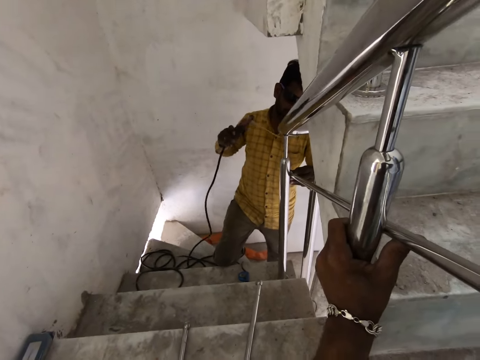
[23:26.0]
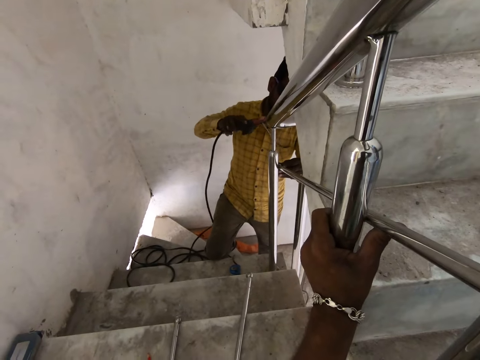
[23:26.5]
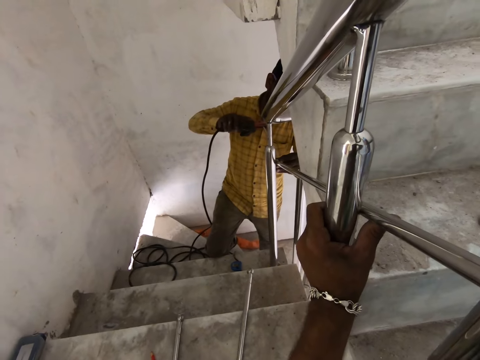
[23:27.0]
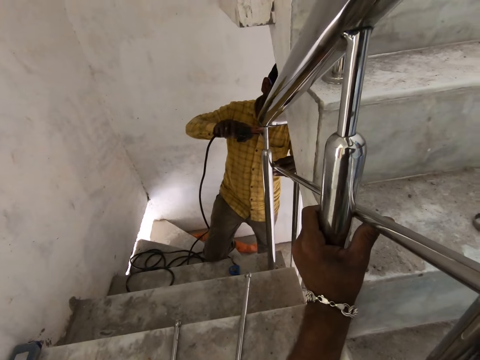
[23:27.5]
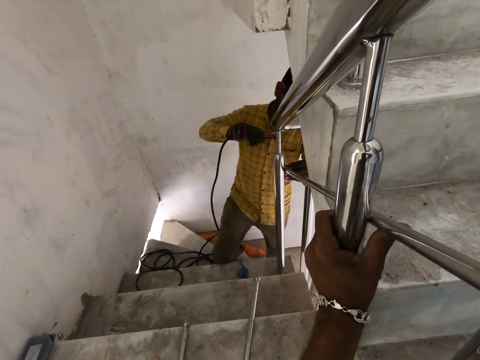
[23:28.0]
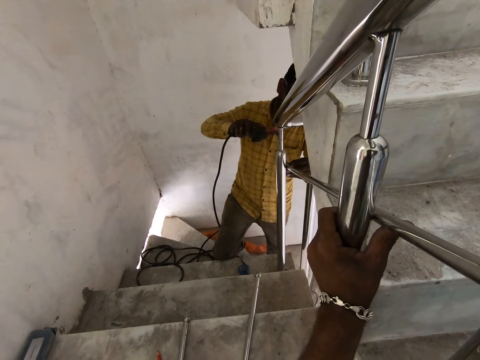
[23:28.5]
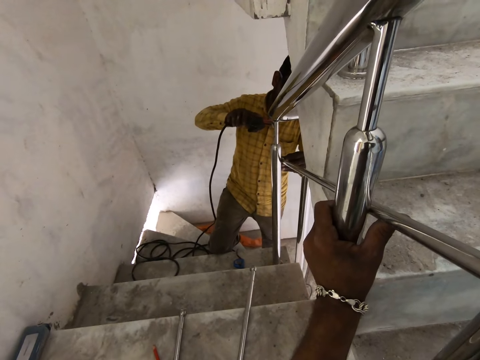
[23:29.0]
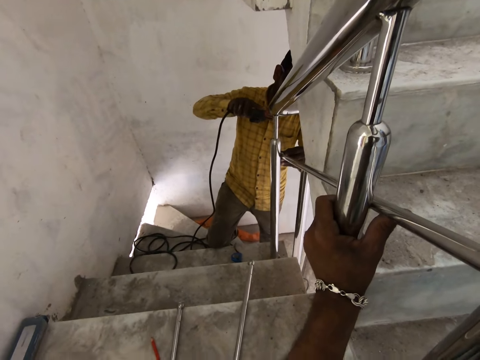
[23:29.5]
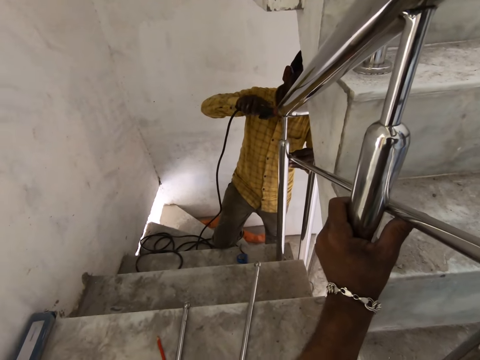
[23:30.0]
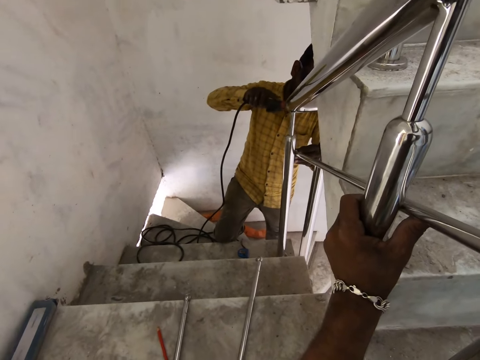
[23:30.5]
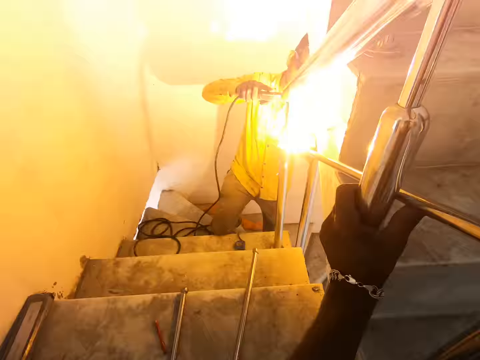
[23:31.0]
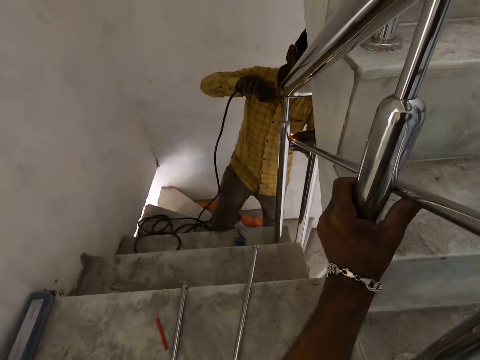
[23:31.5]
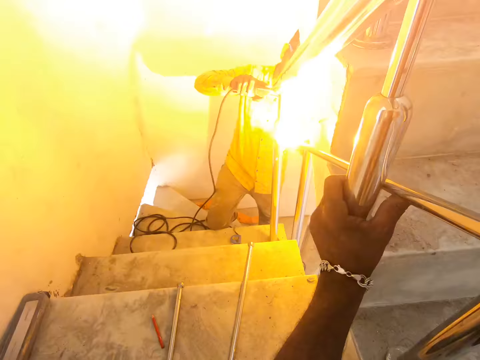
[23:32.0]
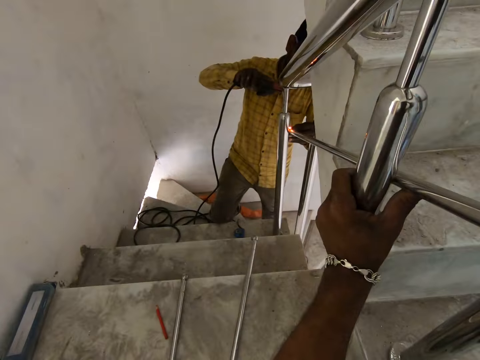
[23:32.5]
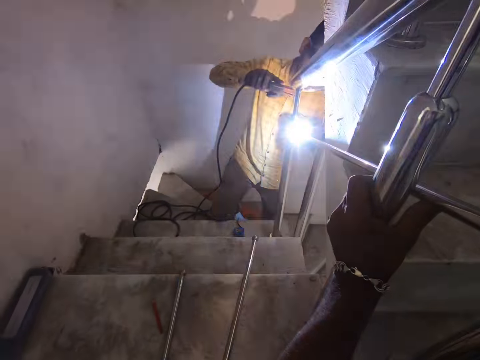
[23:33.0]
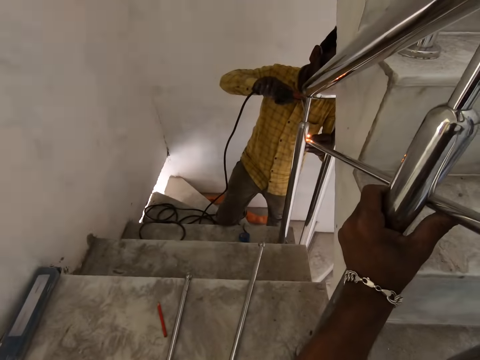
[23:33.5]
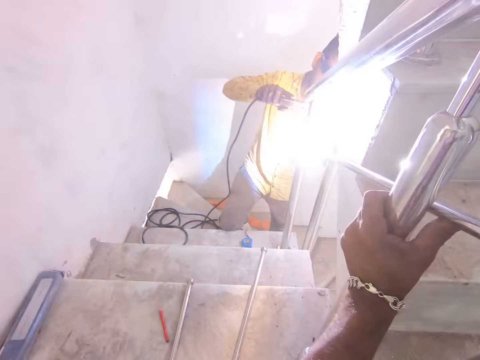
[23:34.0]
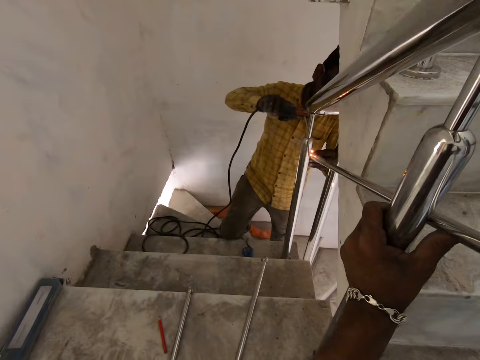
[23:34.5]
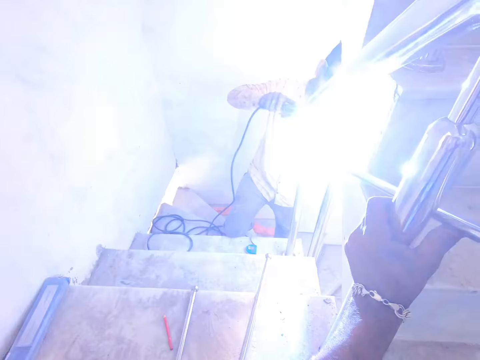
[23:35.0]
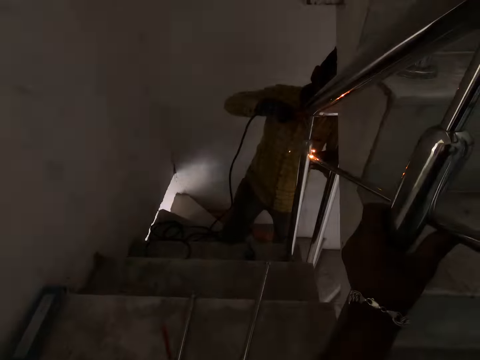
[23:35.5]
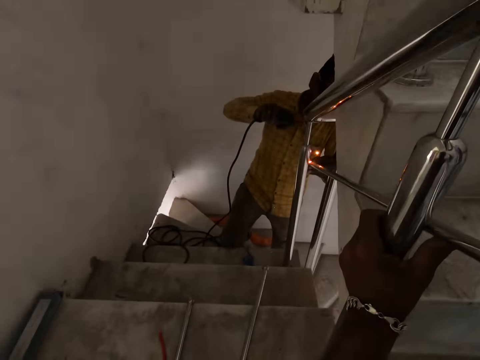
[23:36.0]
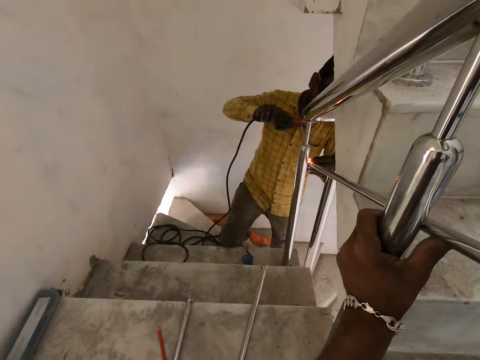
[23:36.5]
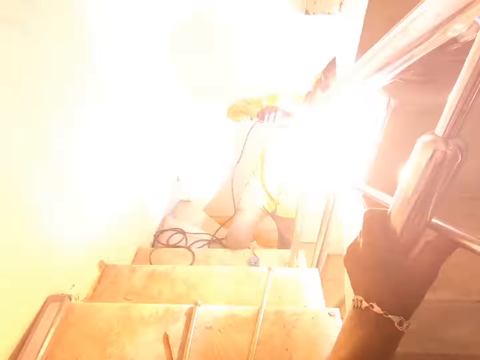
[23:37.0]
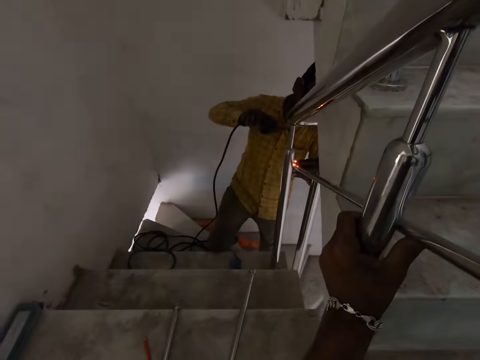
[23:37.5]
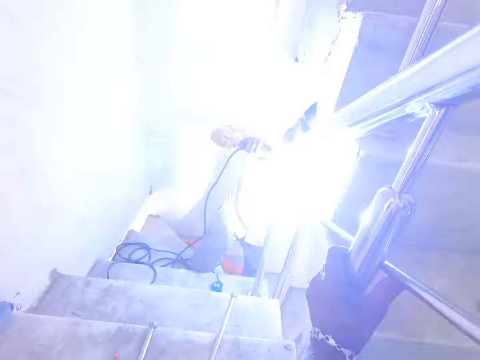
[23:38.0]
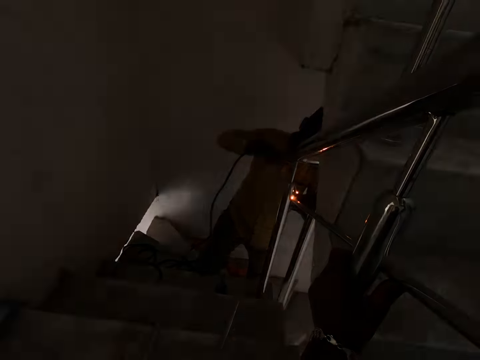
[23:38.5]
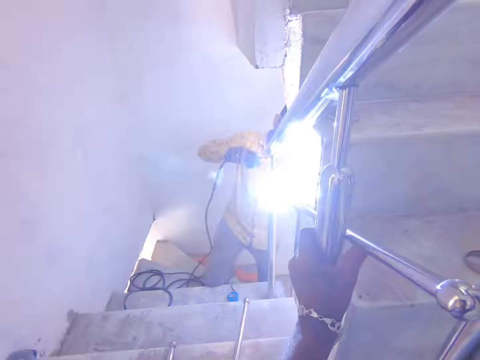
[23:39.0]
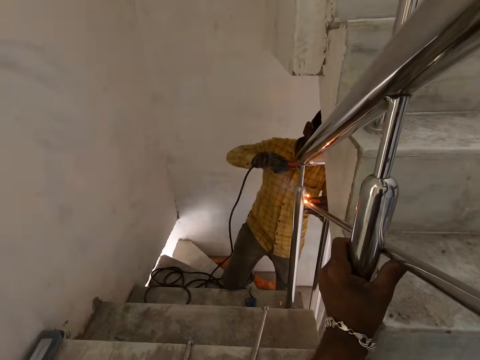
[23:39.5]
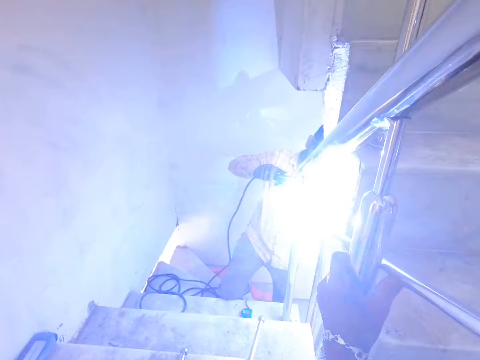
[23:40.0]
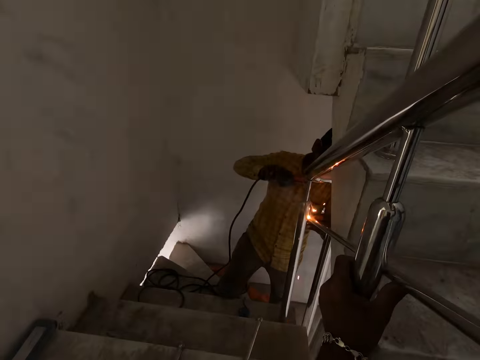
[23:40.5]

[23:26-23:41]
The camera wearer holds a metal bar onto the handle rail. The man welds the steel tube to the newel post with the electrode holder in his right hand.

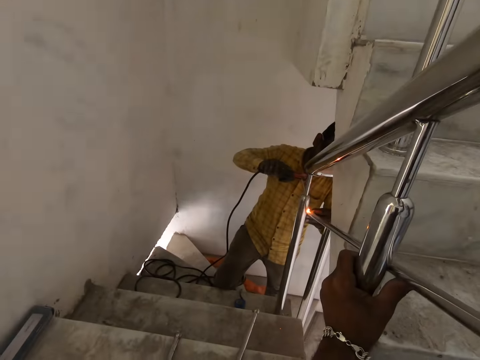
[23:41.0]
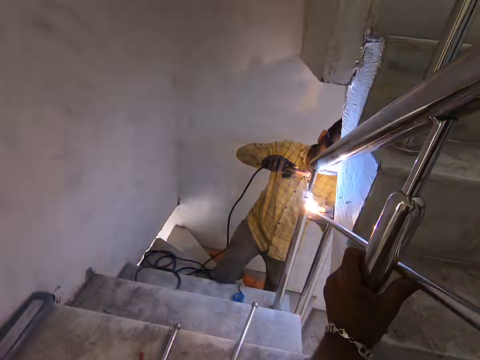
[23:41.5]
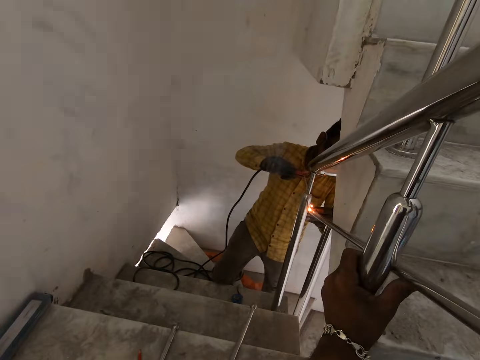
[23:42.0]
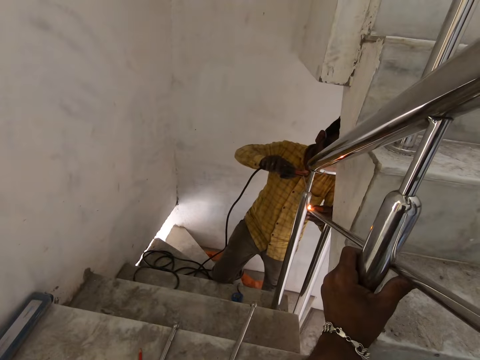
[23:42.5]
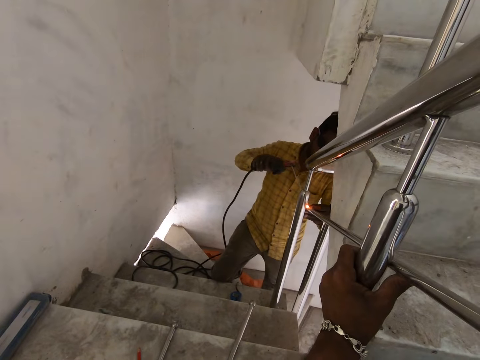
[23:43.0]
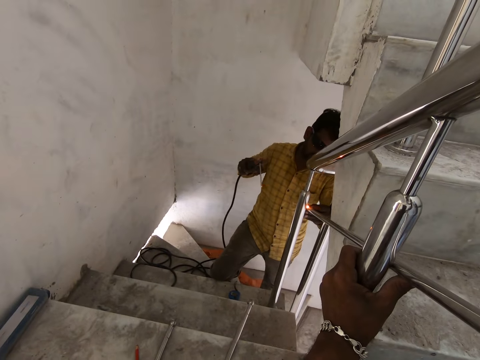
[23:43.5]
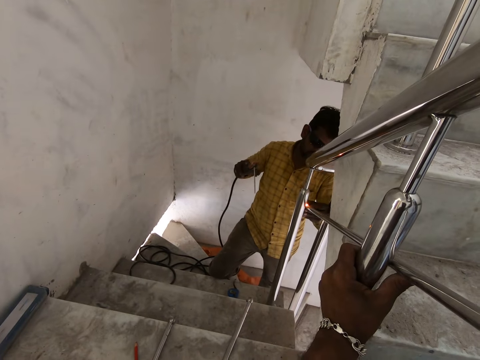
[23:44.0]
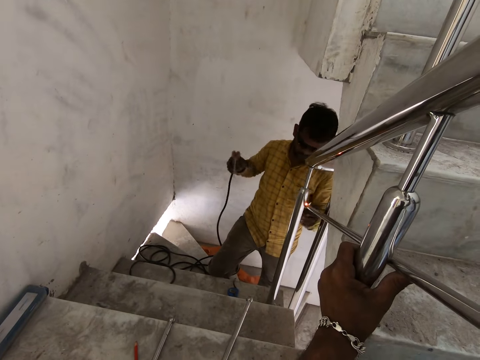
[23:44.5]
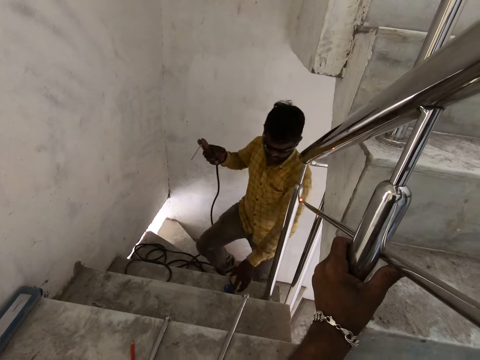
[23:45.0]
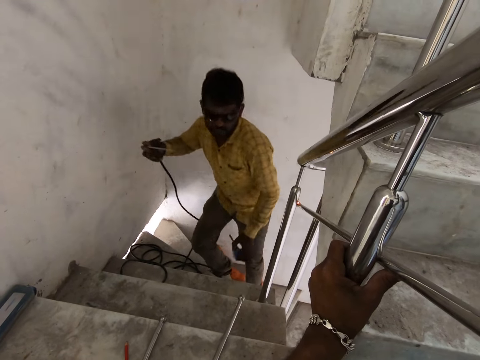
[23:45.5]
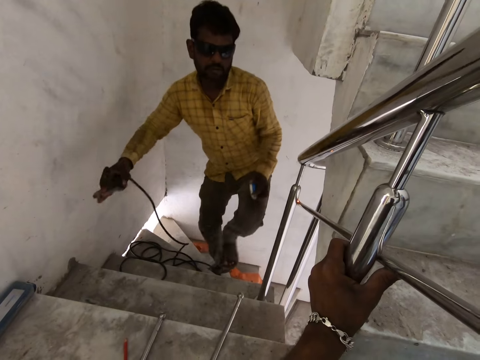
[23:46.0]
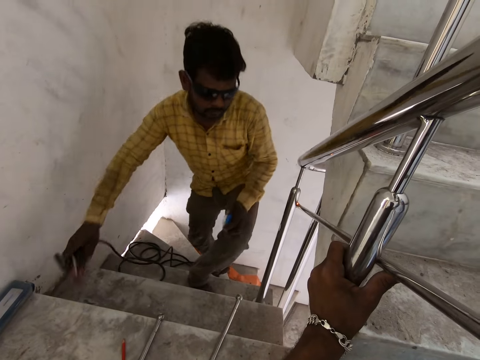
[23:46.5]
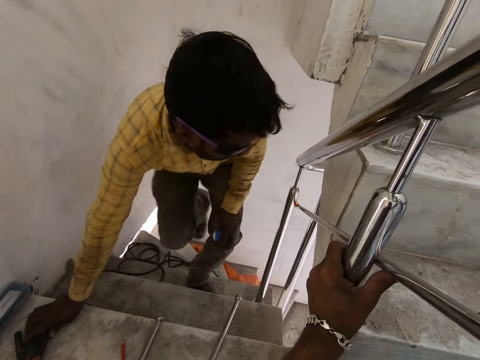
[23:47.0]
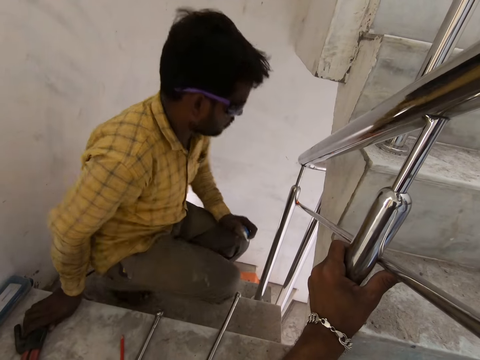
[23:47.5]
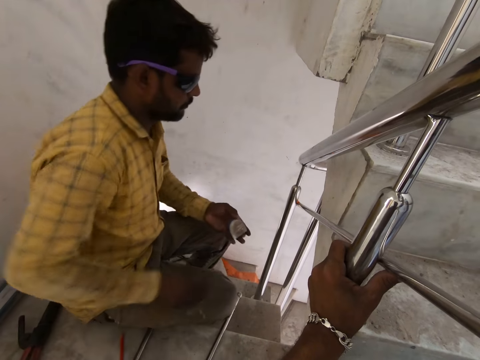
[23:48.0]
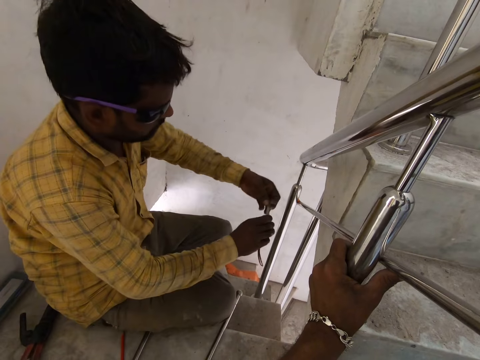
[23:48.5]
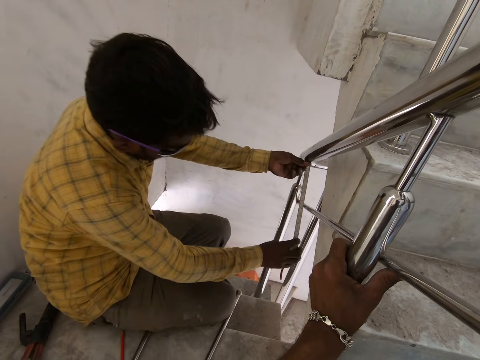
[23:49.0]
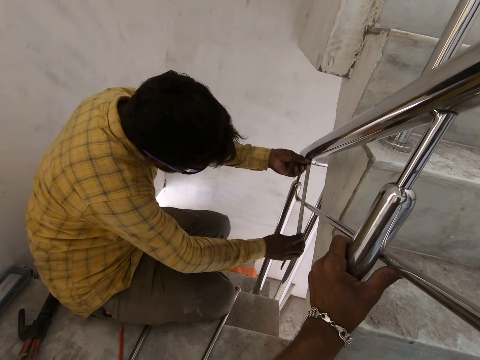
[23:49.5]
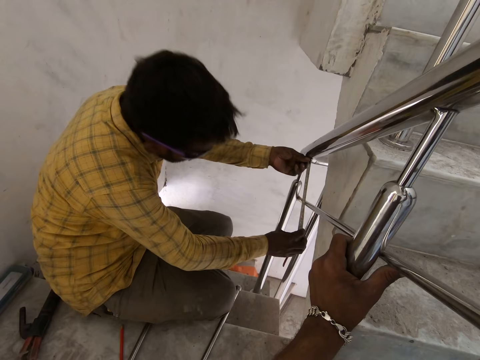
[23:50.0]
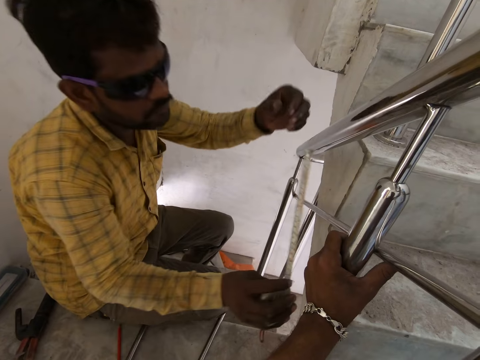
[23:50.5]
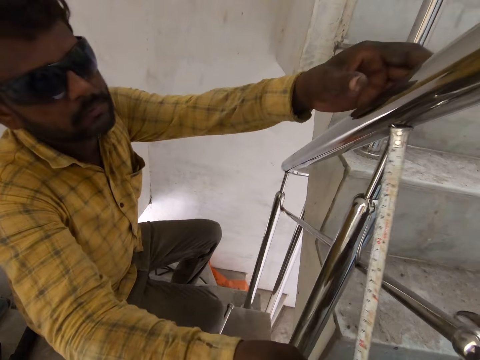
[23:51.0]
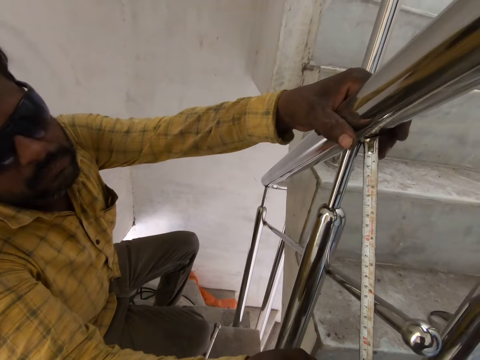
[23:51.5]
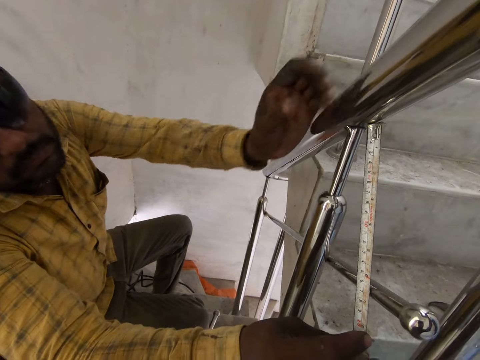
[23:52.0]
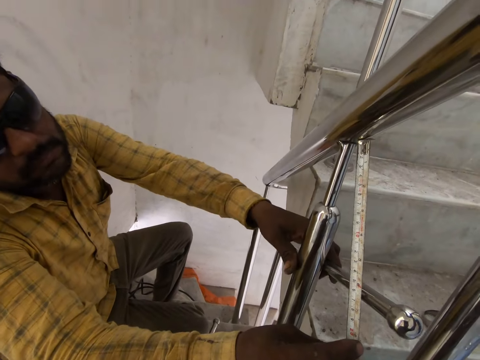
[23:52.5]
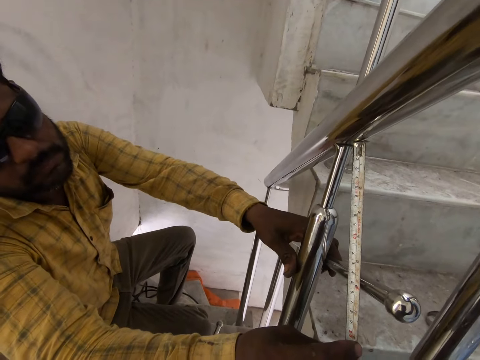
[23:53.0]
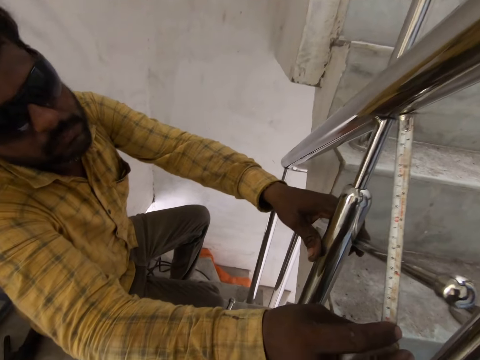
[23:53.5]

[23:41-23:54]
A man grabs a tape measure and holds a welding electrode holder. The camera wearer holds a metal bar onto the handle rail. The man climbs up the staircase and places the electrode holder on the staircase with his right hand. The camera wearer holds the metal bar onto the handle rail again. The man pulls out the measuring tape with his left hand. The camera wearer holds the metal bar onto the handle rail. The man measures the steel tubes with the measuring tape in his hands. The man measures the steel tubes with the measuring tape in his hands again. The man holds a handrail with his left hand. The man adjusts the steel tube with his left hand.
